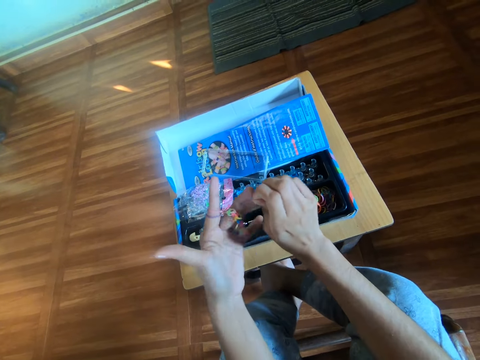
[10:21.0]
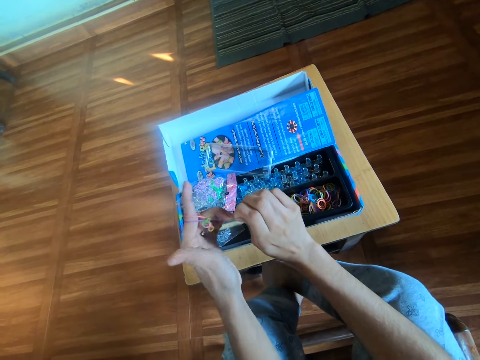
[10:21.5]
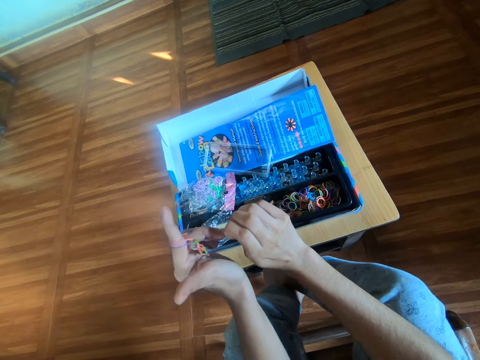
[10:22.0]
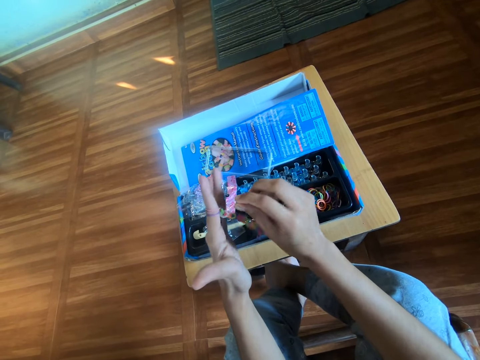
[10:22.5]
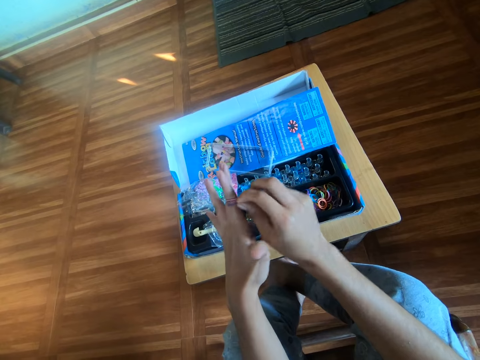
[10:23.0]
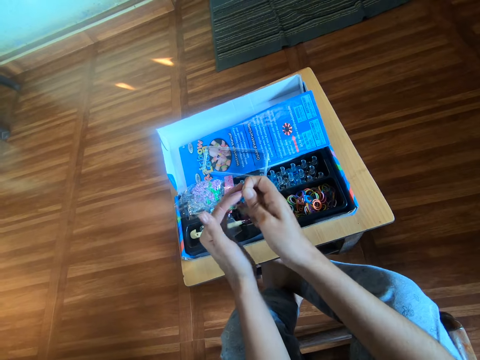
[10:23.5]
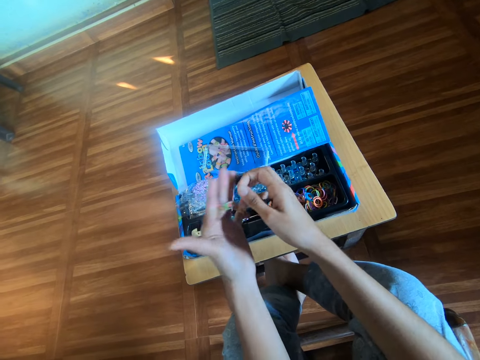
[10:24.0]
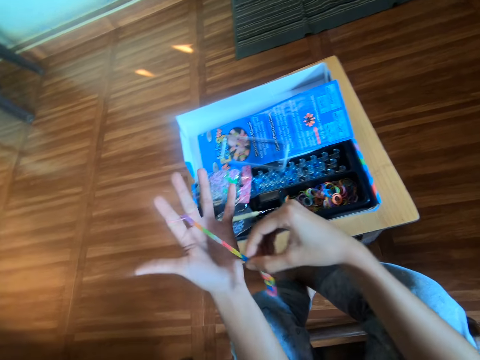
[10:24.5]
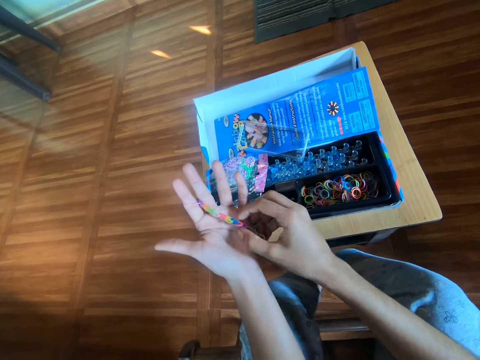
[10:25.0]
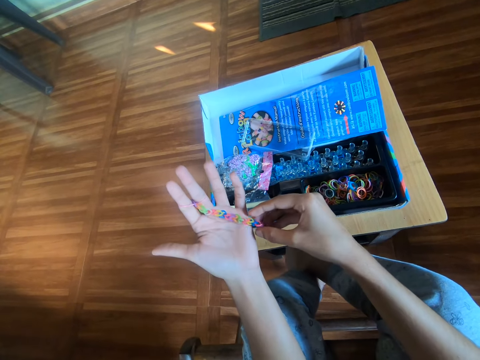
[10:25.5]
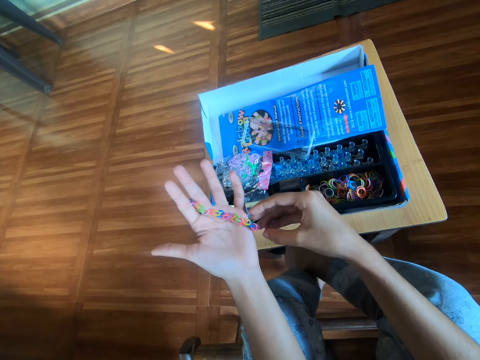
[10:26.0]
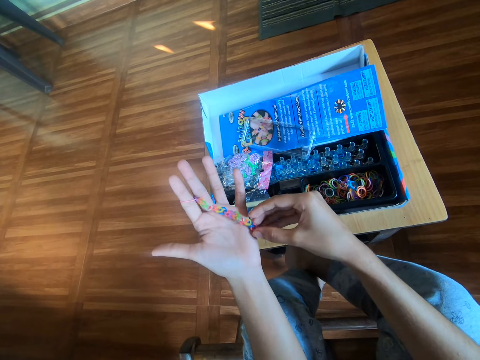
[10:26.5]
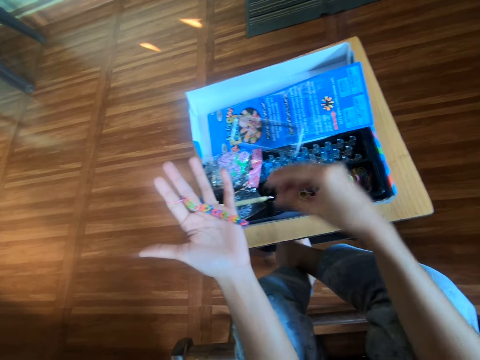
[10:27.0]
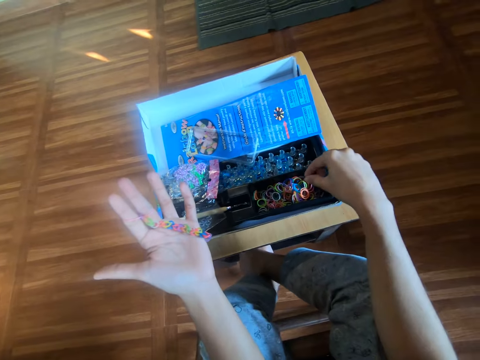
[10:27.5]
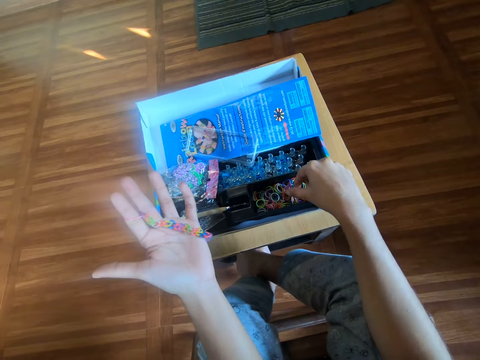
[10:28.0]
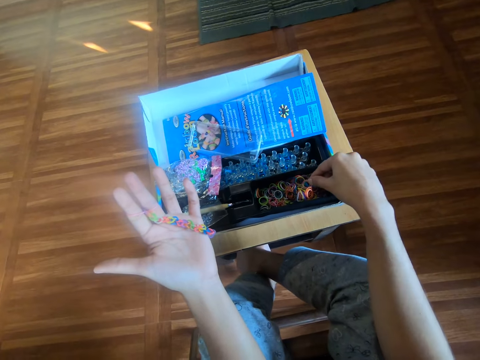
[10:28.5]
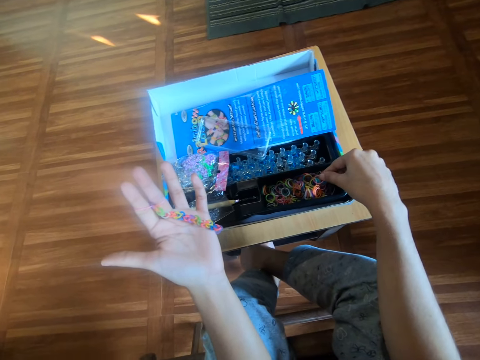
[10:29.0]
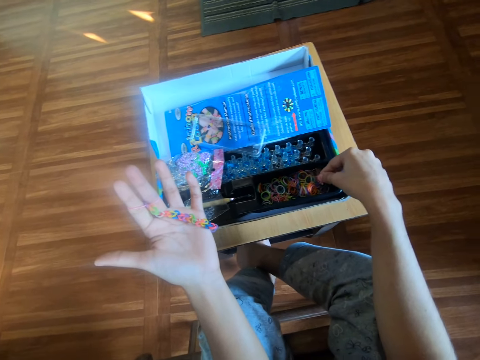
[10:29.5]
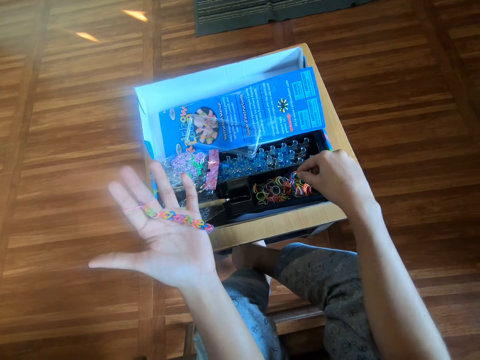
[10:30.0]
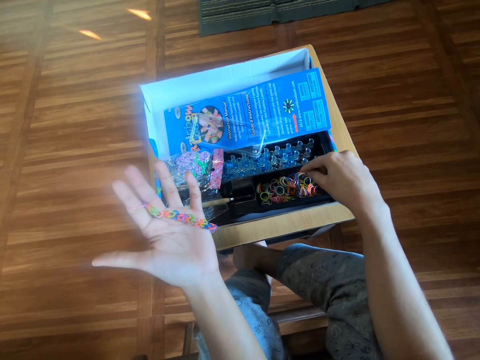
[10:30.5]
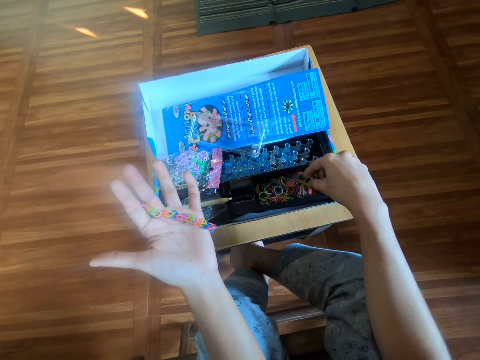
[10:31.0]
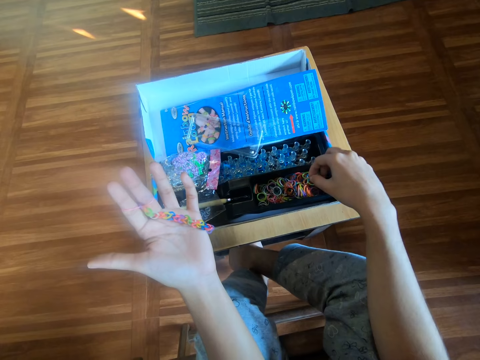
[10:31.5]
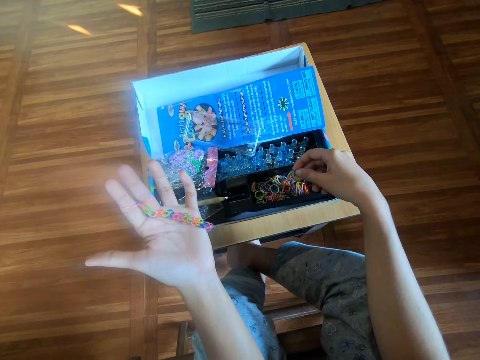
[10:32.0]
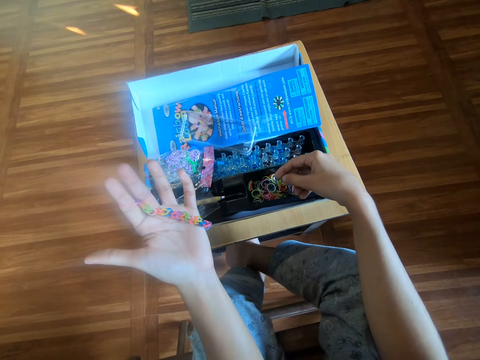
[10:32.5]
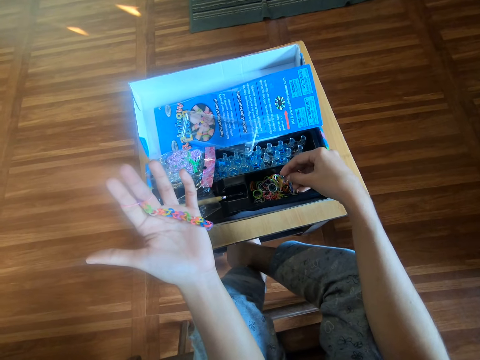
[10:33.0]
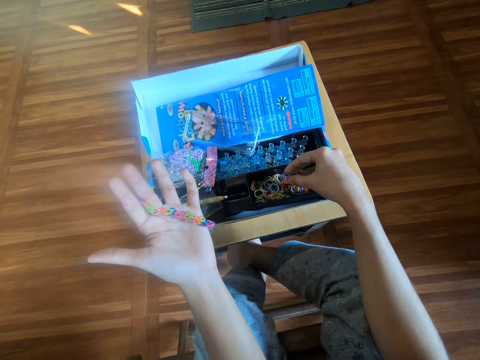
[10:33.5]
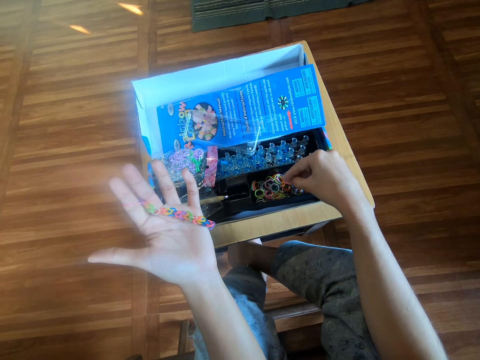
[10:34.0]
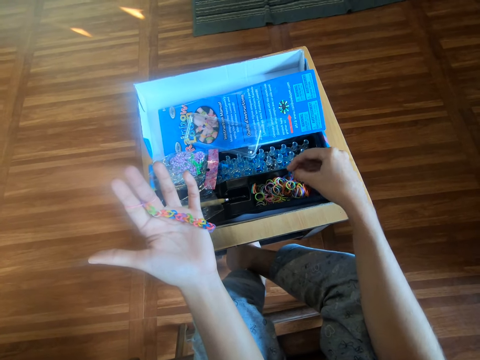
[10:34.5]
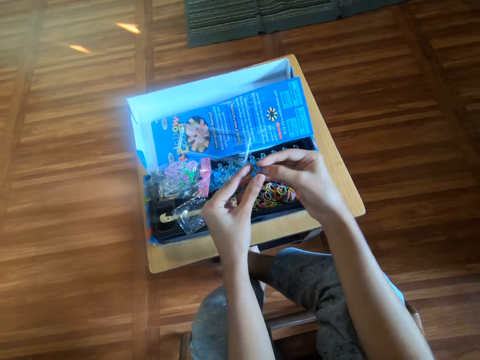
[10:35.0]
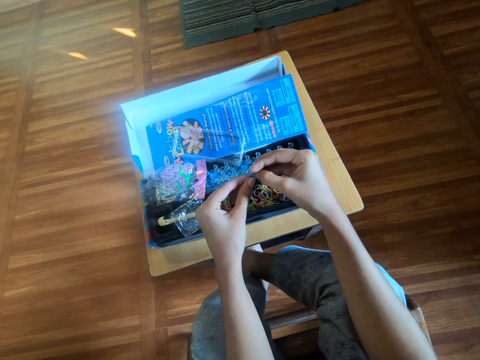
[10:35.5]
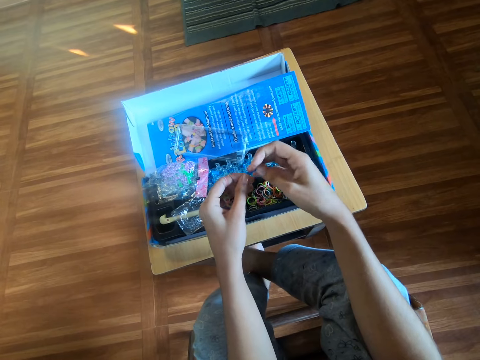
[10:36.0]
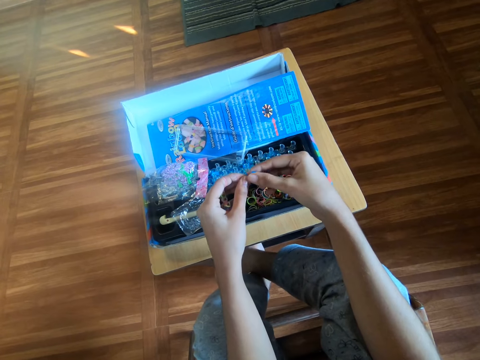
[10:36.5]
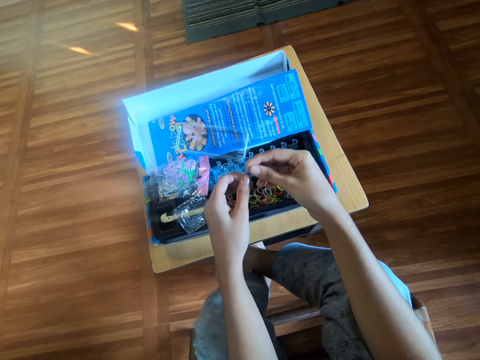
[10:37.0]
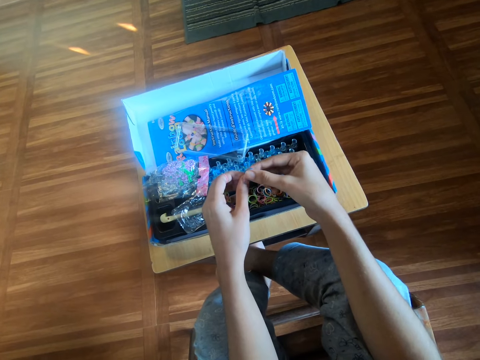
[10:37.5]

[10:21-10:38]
The camera wearer pulls a rubber band. She stretches the loom bracelet with her right hand. She touches a rubber band. She picks up a rubber band from inside the box with her right hand. She drops the rubber band back inside the box with her right hand. She picks up a rubber band from inside the box with her right hand. She touches the rubber band. She picks up the rubber band. She smoothens the rubber band with both hands.

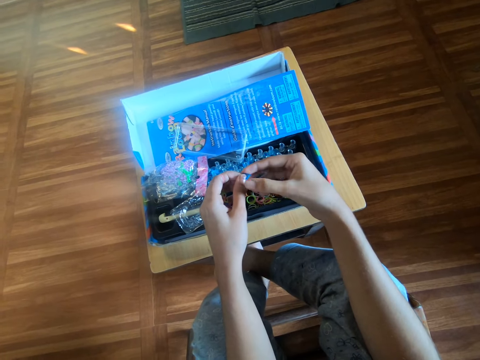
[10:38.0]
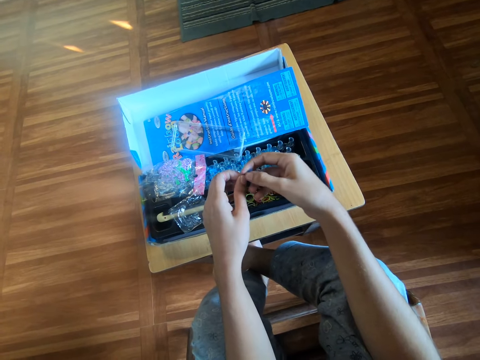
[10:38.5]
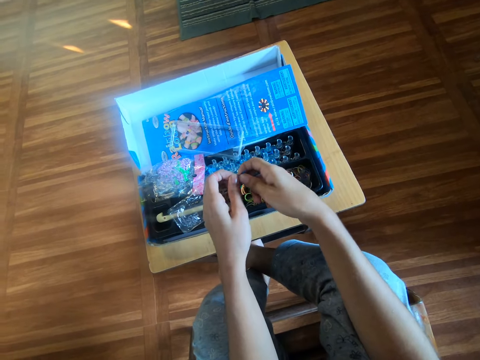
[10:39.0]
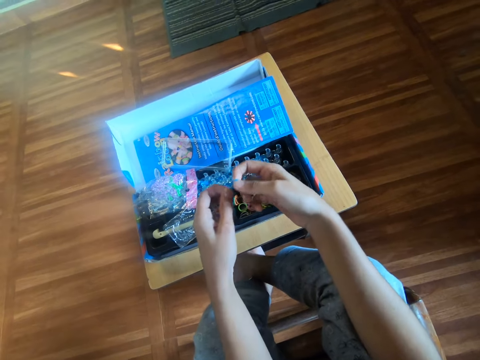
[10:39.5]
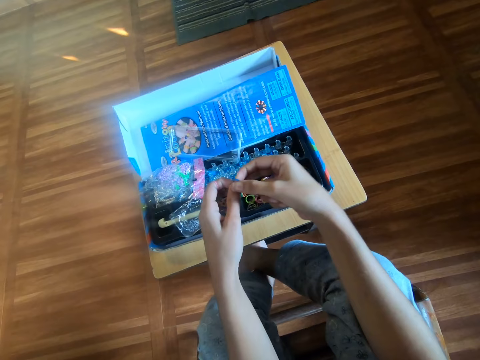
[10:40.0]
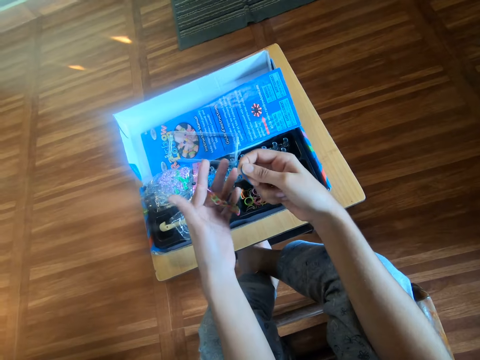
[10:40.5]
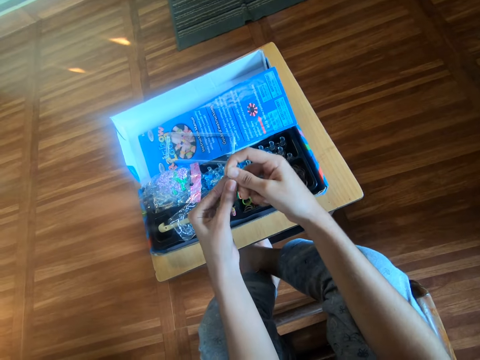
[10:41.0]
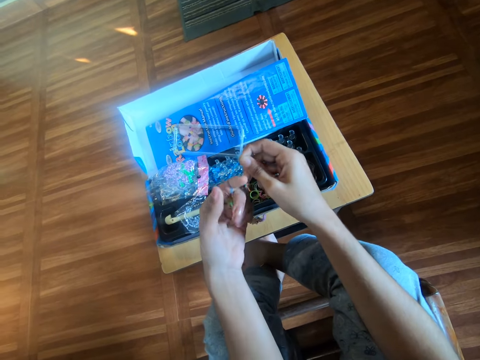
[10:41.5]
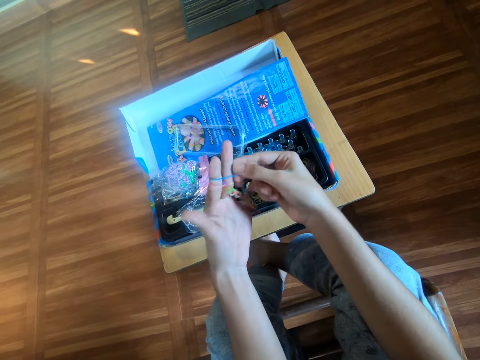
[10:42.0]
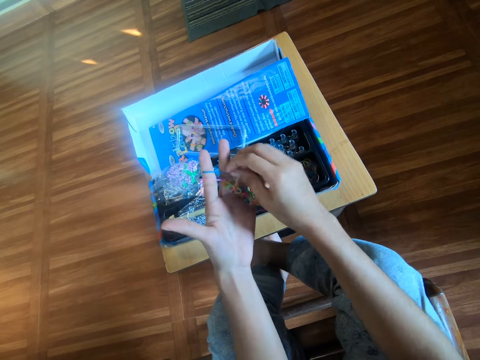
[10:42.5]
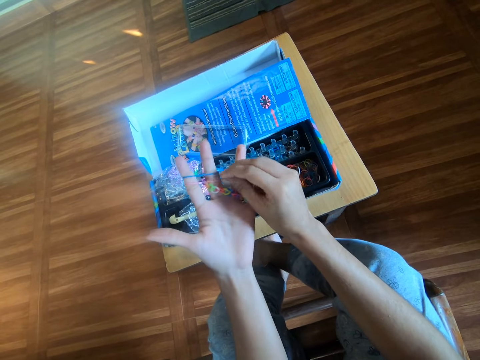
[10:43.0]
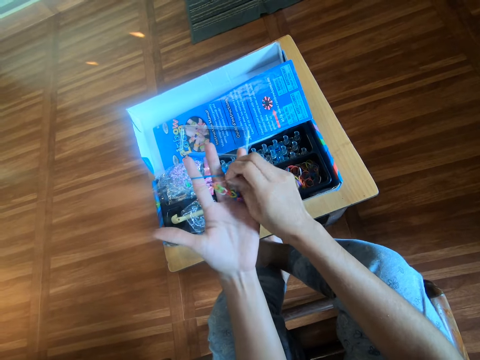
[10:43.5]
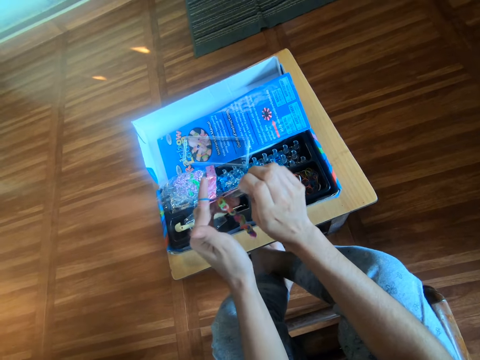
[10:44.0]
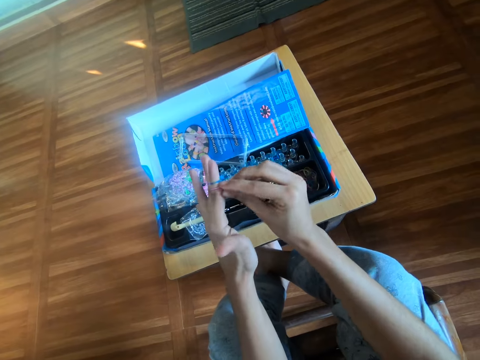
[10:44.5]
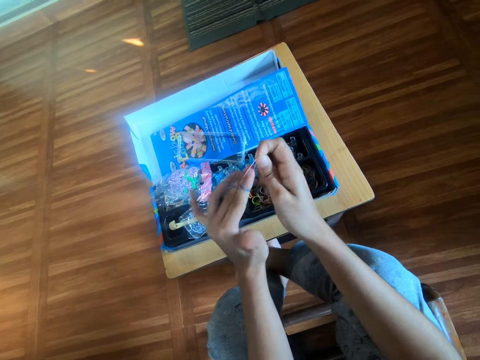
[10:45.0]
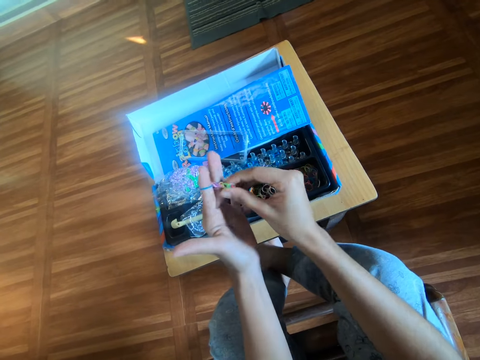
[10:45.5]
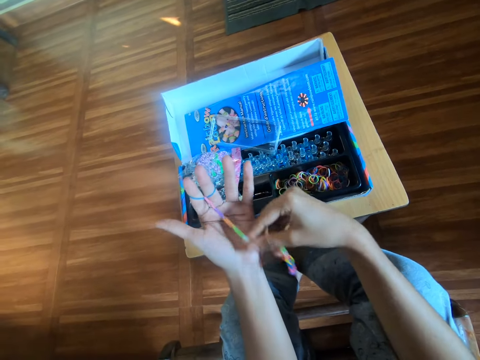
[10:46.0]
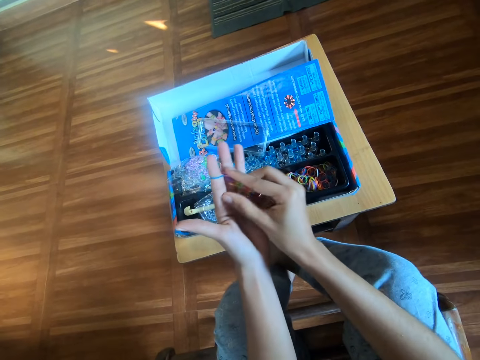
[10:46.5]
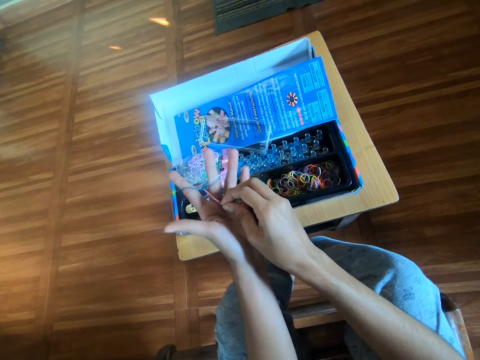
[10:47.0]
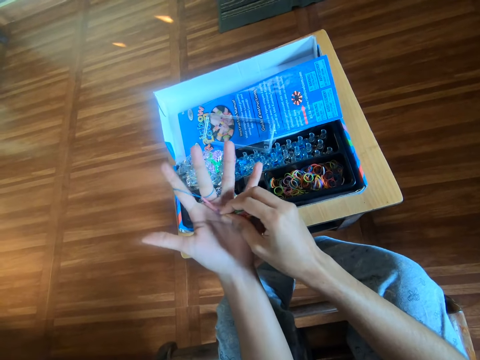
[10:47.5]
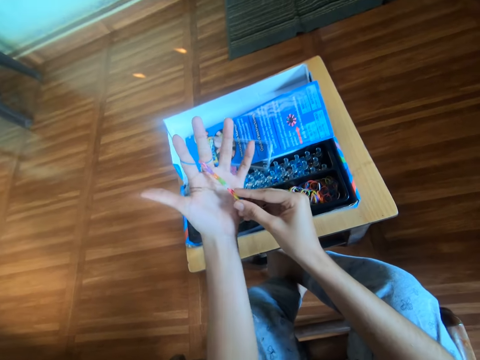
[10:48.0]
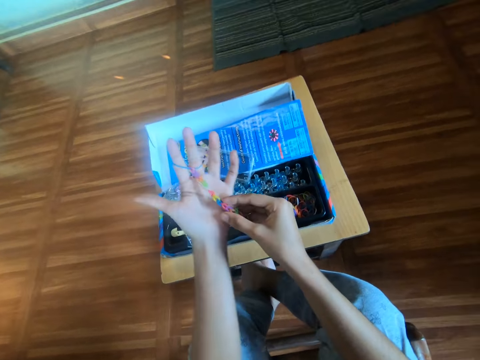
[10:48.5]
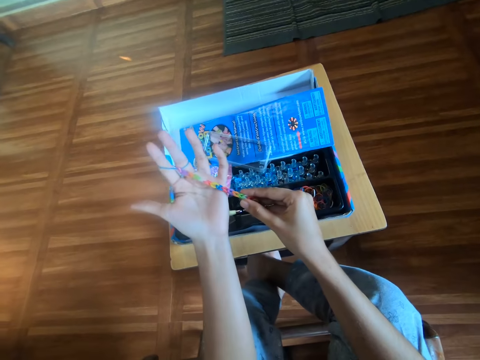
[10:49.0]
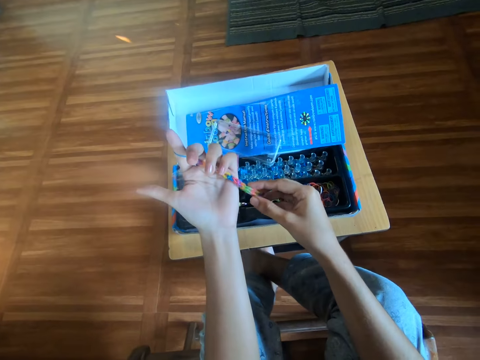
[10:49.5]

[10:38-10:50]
The camera wearer rotates a rubber band. She pulls the rubber band. She wears the rubber band around her left hand. She adjusts the rubber band properly on her left hand with her right hand. She connects rubber bands together. She pulls a rubber band. She stretches the loom bracelet with her right hand. She pulls rubber bands.
